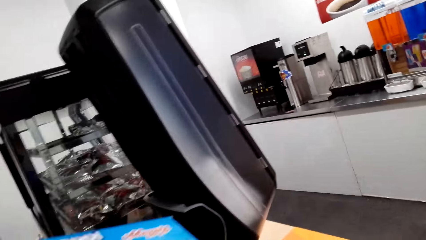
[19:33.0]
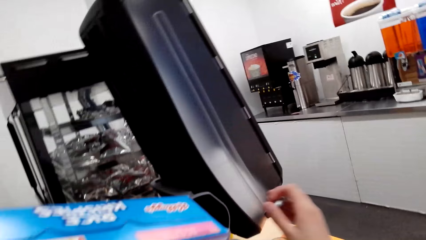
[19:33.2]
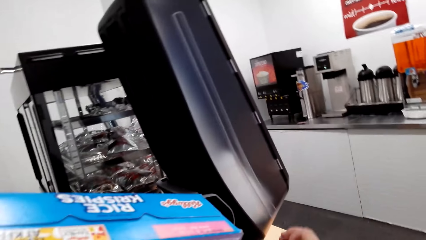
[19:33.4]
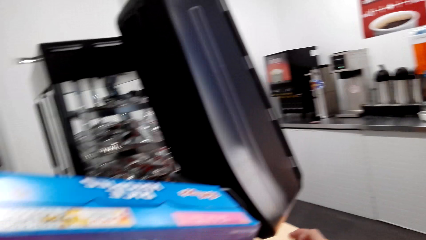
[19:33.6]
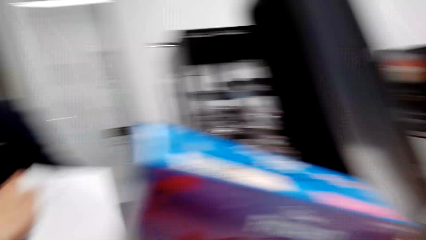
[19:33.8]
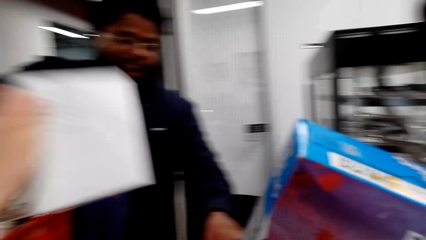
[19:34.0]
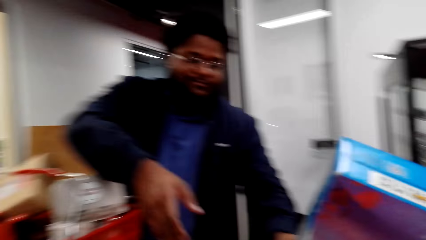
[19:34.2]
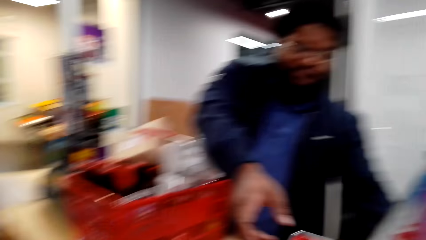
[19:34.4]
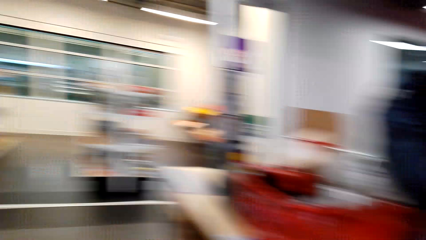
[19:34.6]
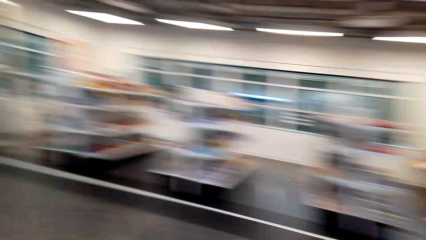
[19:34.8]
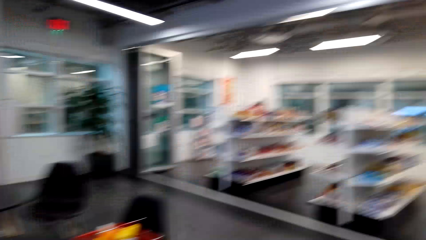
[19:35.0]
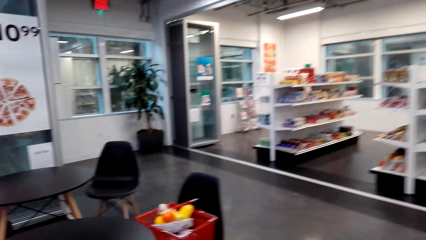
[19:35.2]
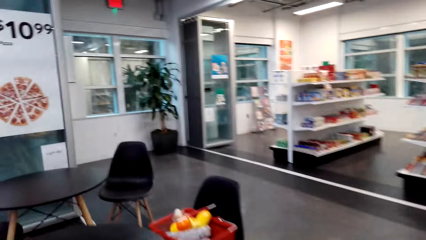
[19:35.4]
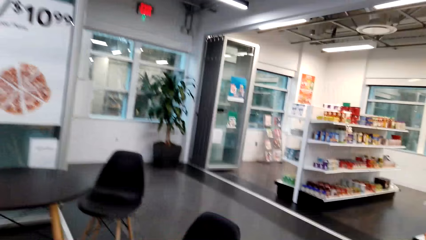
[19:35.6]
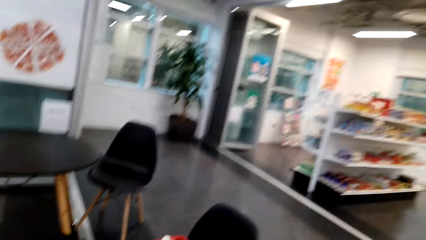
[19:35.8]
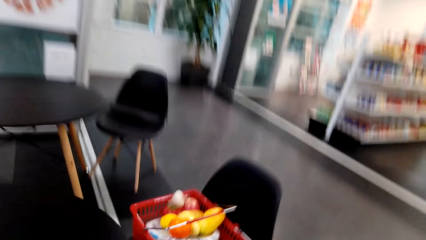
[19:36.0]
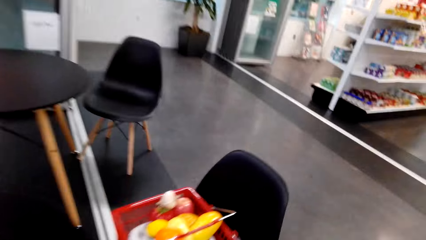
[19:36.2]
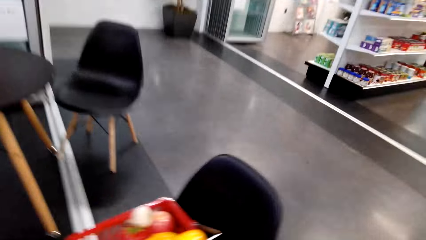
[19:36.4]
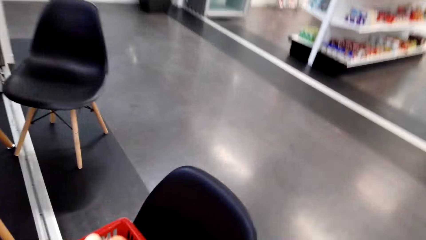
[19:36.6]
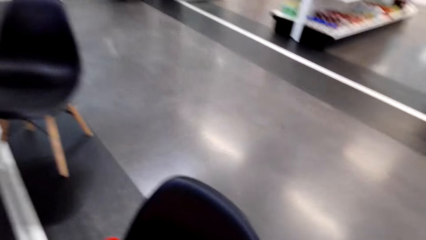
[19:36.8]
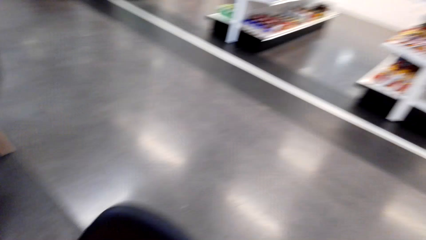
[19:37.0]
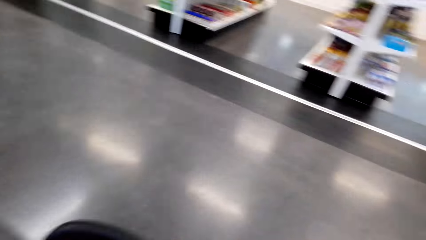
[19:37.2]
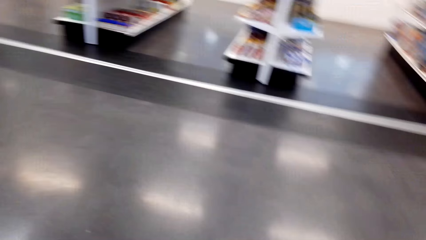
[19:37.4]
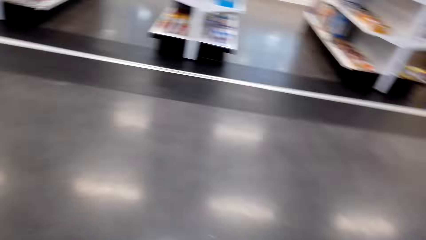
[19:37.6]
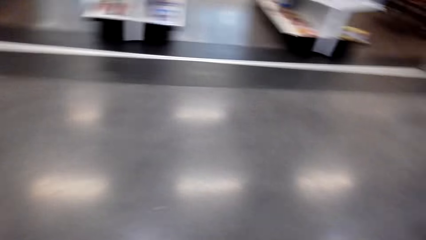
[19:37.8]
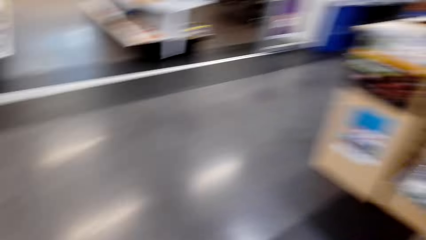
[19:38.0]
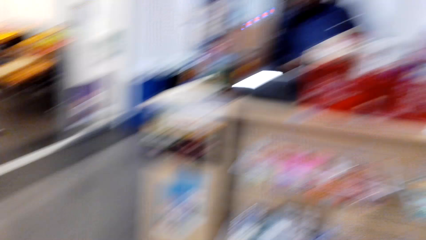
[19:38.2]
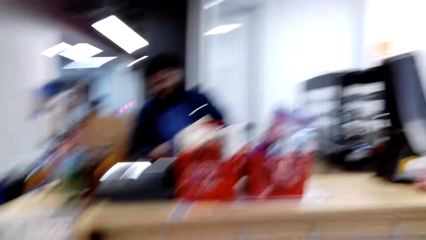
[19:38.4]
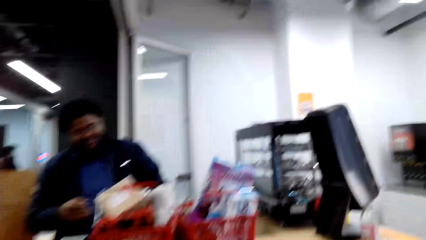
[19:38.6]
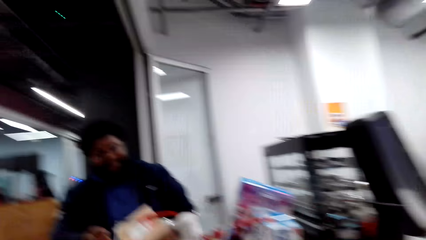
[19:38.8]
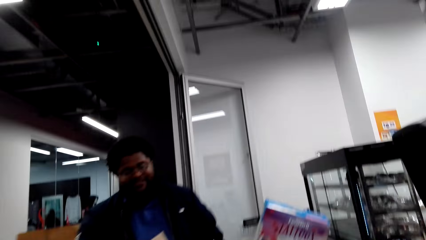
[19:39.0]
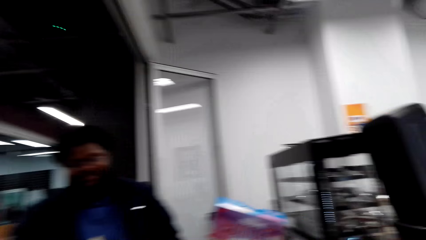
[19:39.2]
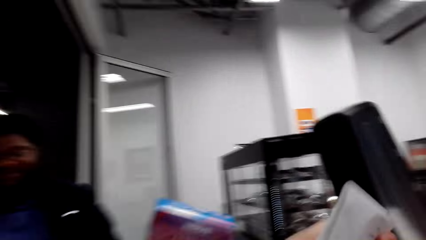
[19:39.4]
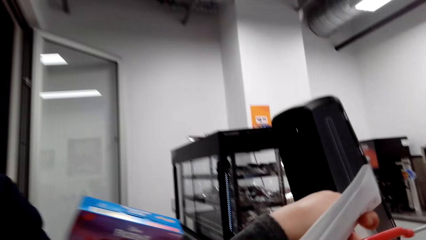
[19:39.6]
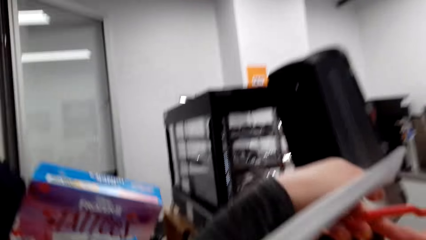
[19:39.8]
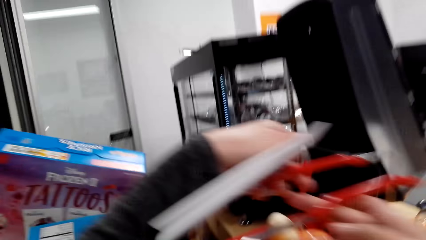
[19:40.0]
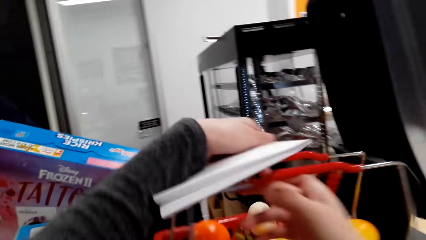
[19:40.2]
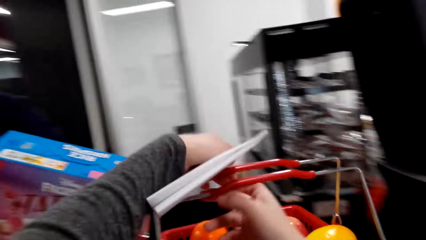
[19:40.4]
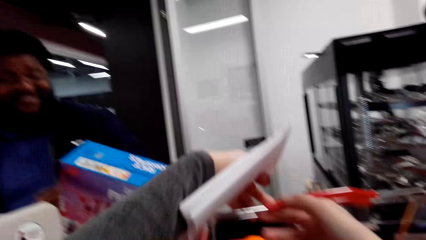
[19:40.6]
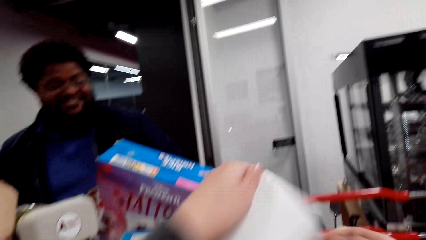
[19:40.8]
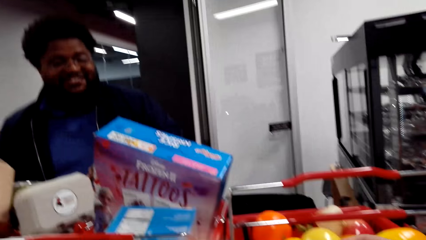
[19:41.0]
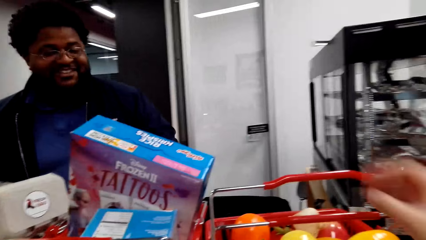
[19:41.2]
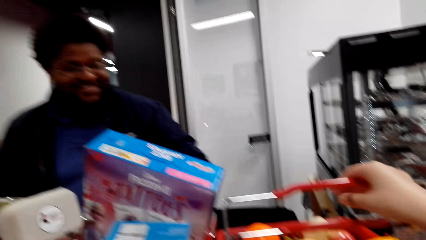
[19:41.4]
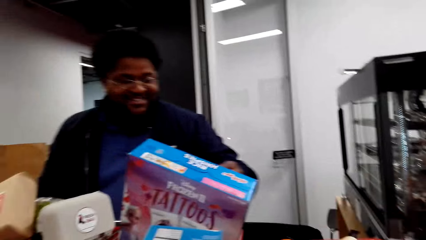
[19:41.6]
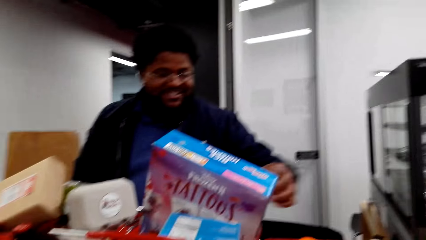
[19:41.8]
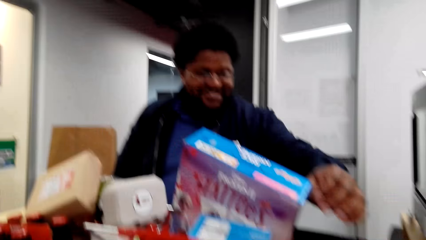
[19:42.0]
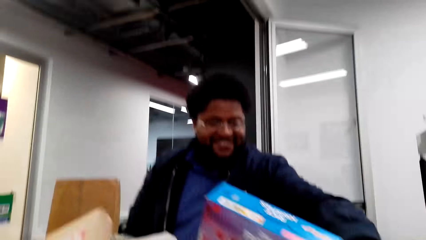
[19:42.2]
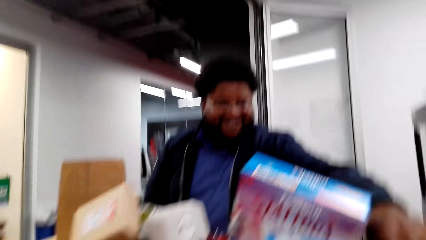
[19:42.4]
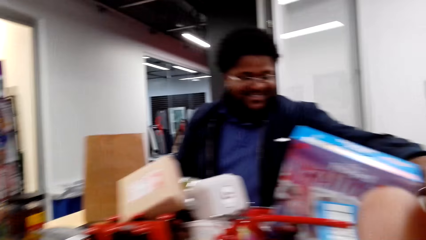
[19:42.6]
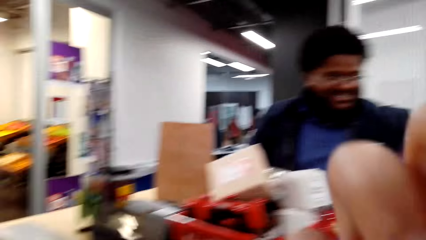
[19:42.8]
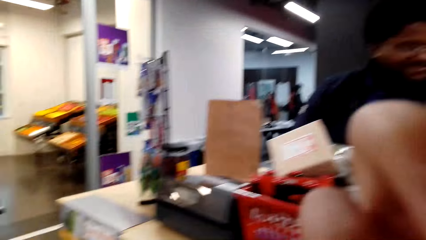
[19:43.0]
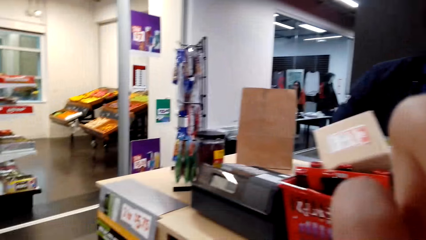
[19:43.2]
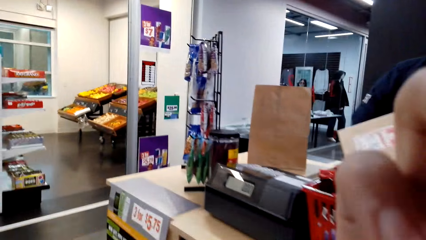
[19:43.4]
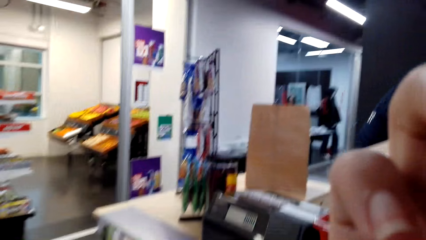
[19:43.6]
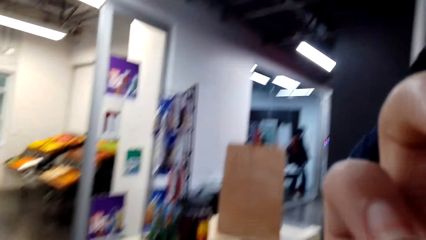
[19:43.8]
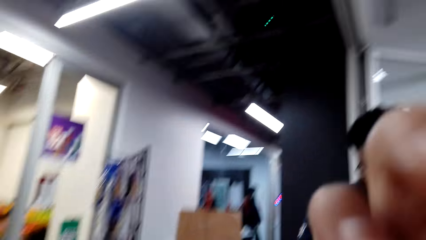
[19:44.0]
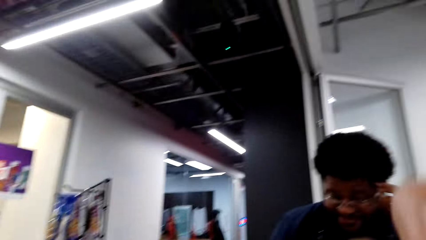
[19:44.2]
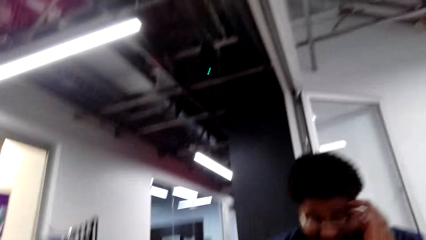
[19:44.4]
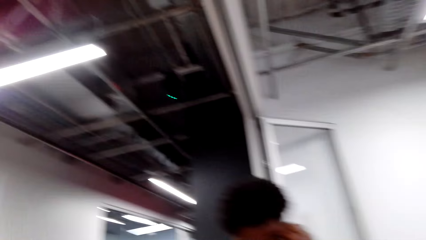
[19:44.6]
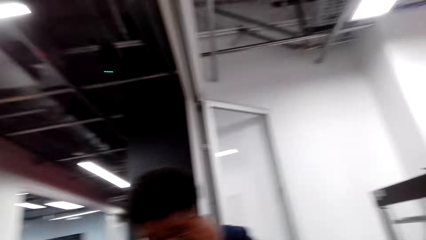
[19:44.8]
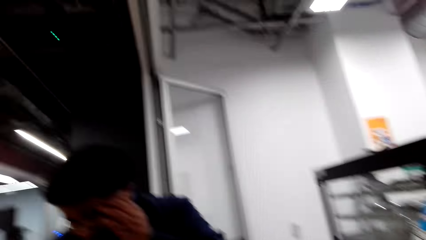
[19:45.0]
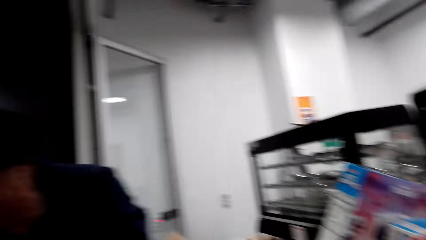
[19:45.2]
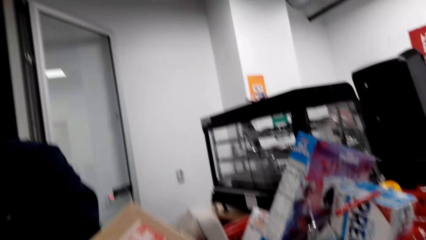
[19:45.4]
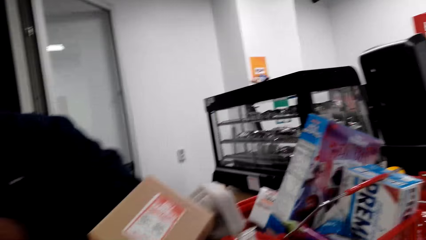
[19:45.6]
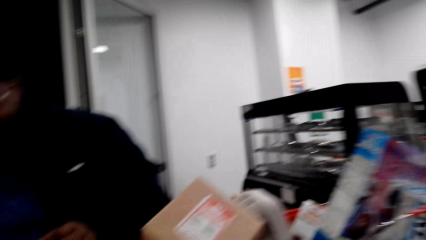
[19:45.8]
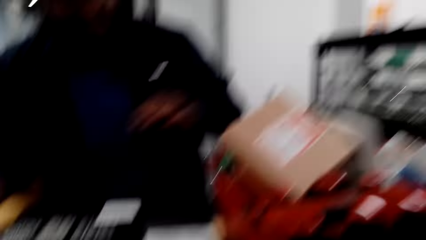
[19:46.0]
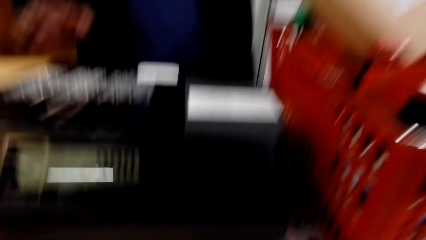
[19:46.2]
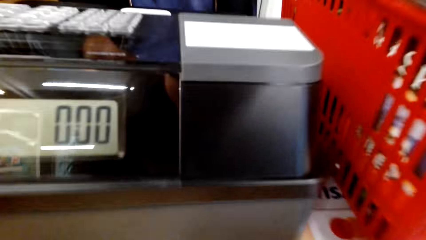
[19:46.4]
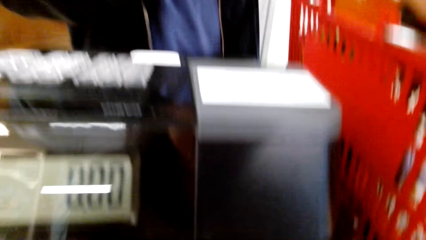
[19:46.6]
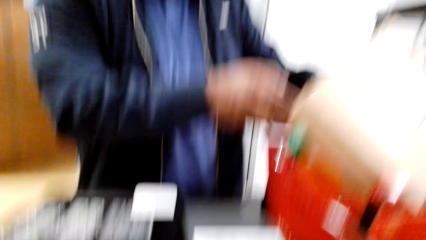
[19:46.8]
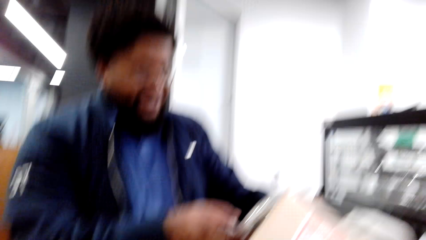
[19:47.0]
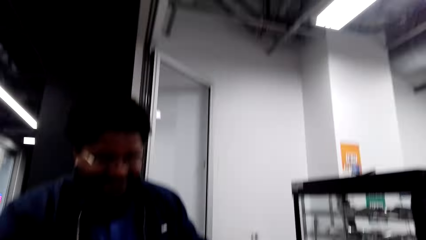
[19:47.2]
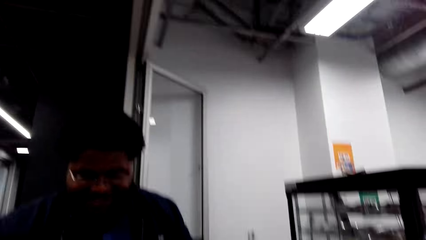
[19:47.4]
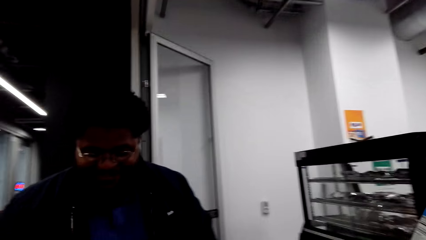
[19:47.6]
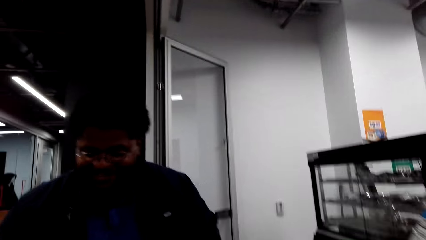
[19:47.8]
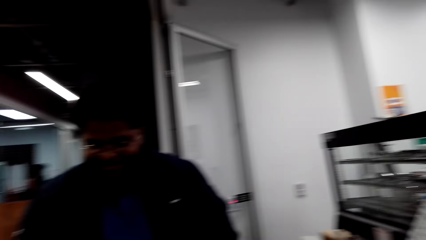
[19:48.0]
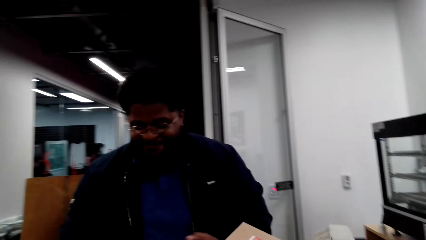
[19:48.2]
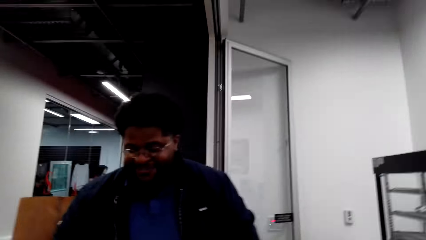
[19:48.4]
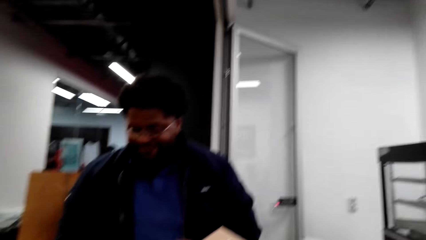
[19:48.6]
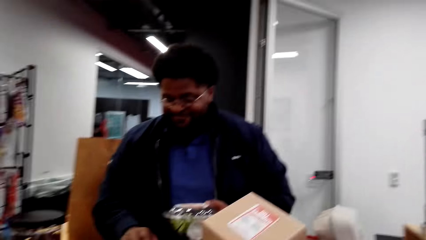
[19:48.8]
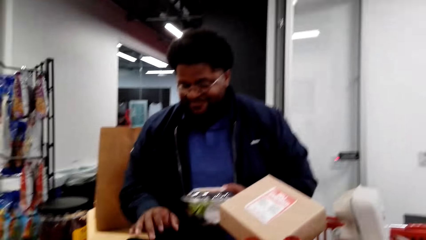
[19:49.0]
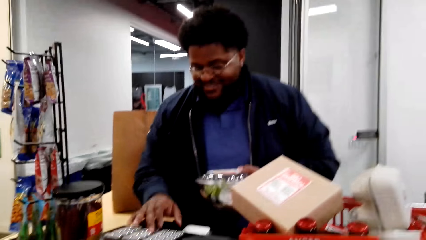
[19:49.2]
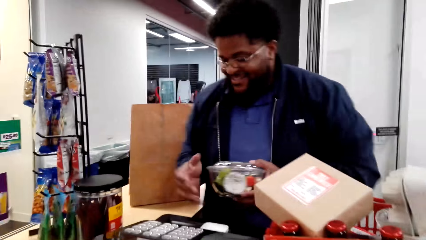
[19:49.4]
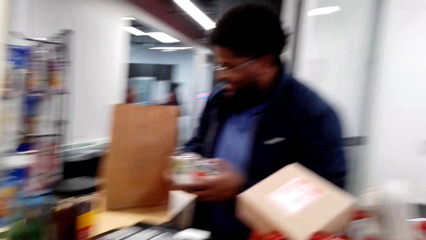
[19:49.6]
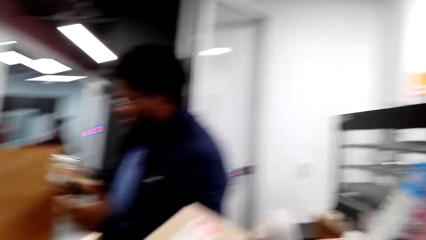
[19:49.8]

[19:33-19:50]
The camera wearer lids a bottle. They walk in the supermarket. They pick the shopping basket. They walk in the supermarket and carry the shopping basket. They place the shopping basket on the counter bench. A cashier moves the shopping basket. The camera wearer fixes the camera. They talk to the cashier. The cashier adjusts the glasses, operates the cash register machine, picks the salad, calculates, and operates the cash register machine. The camera wearer talks with the cashier. The cashier passes the salad to the right hand.
